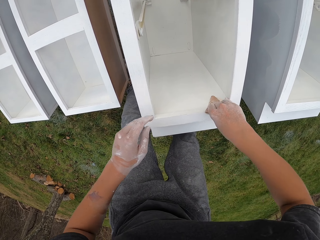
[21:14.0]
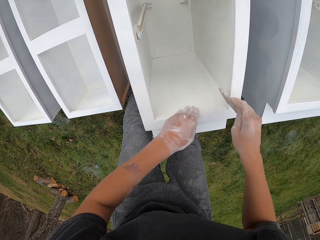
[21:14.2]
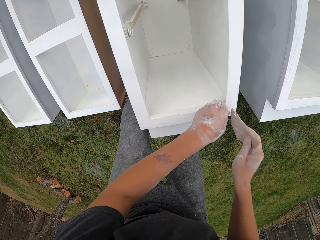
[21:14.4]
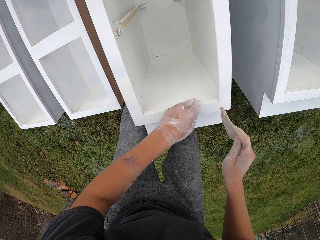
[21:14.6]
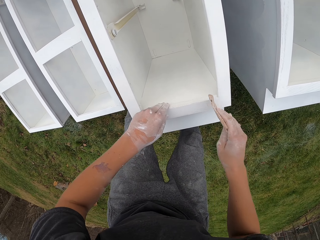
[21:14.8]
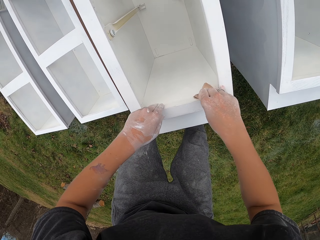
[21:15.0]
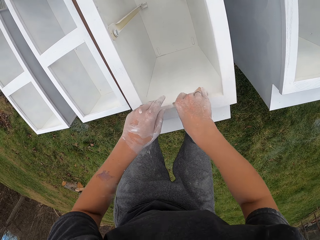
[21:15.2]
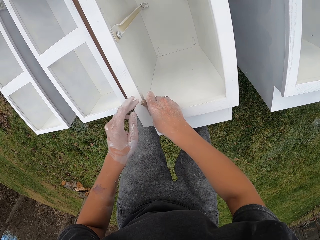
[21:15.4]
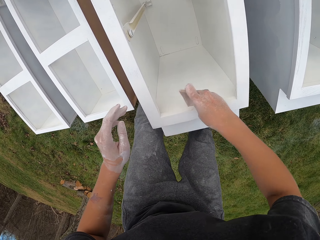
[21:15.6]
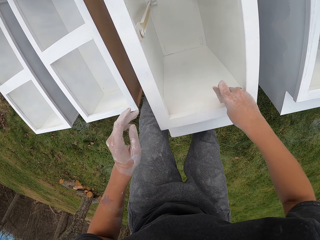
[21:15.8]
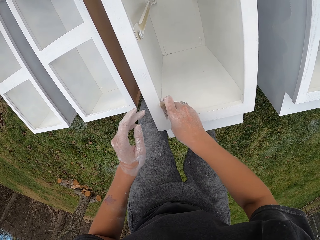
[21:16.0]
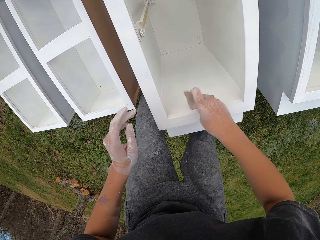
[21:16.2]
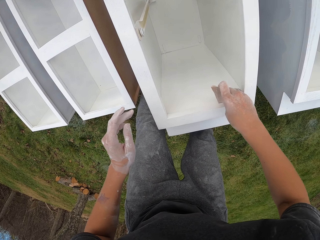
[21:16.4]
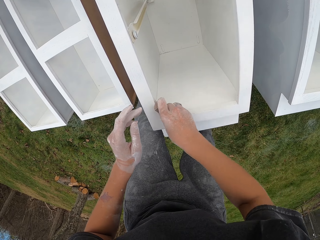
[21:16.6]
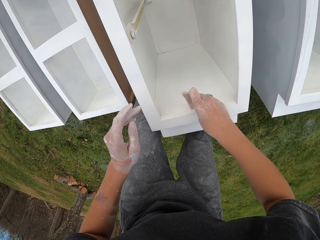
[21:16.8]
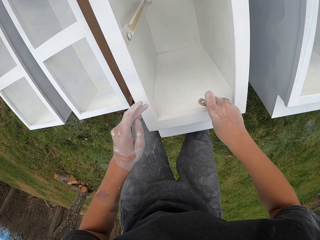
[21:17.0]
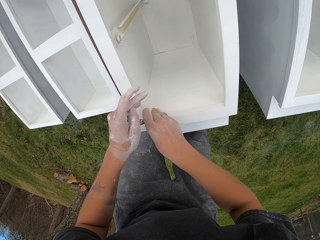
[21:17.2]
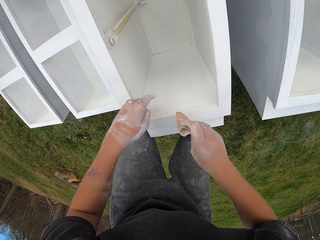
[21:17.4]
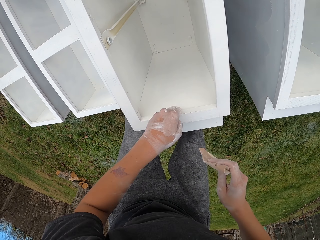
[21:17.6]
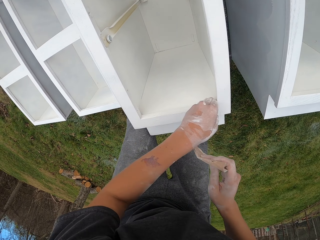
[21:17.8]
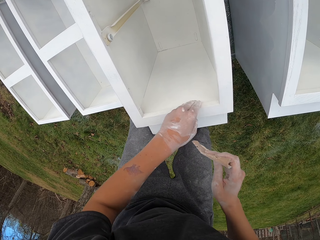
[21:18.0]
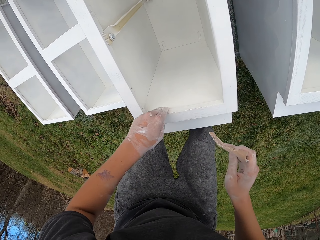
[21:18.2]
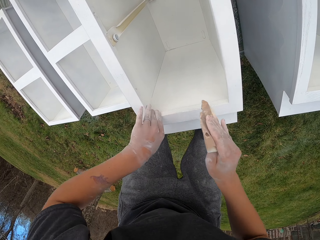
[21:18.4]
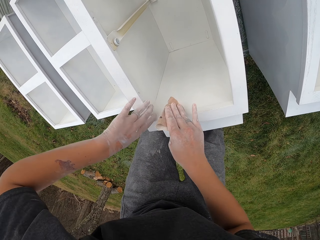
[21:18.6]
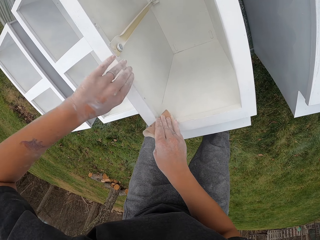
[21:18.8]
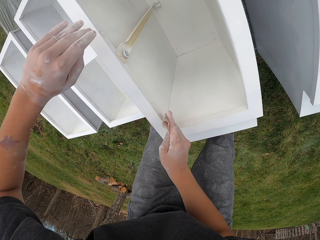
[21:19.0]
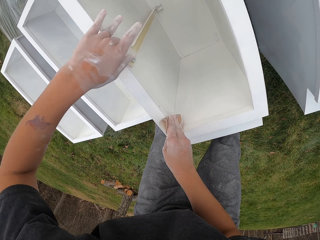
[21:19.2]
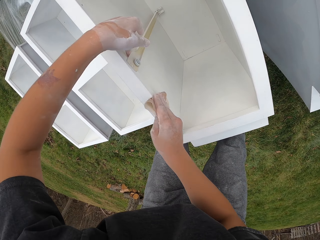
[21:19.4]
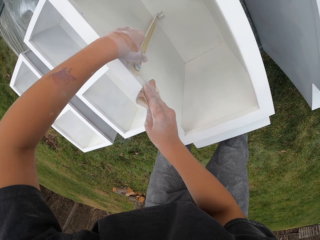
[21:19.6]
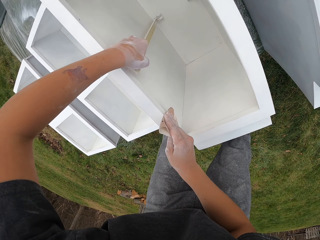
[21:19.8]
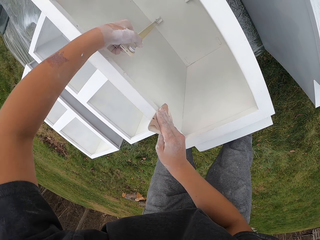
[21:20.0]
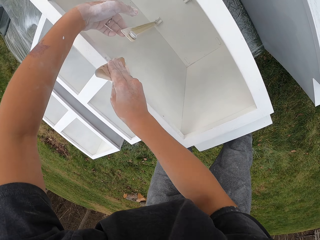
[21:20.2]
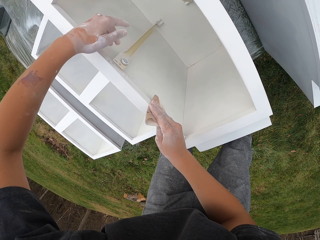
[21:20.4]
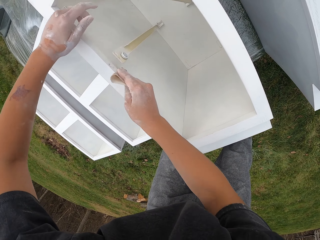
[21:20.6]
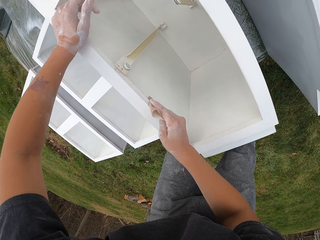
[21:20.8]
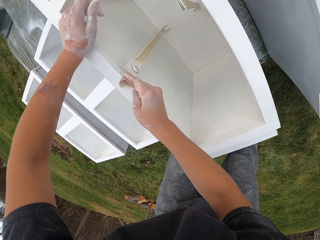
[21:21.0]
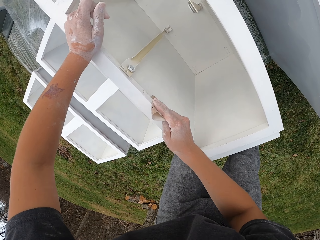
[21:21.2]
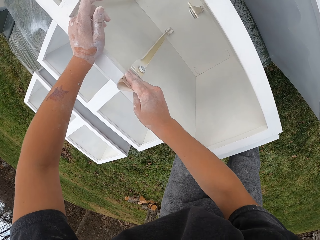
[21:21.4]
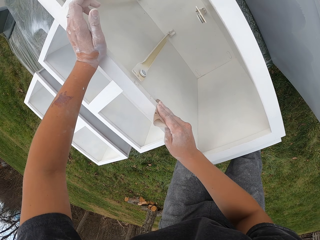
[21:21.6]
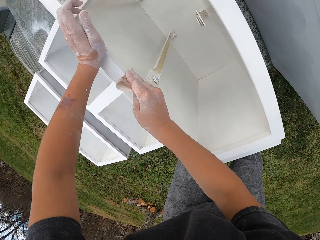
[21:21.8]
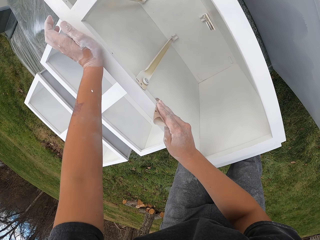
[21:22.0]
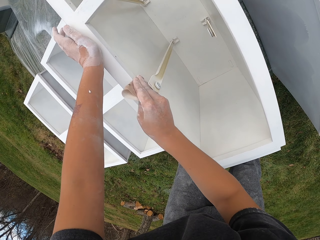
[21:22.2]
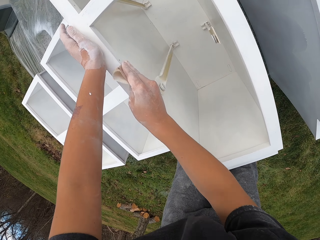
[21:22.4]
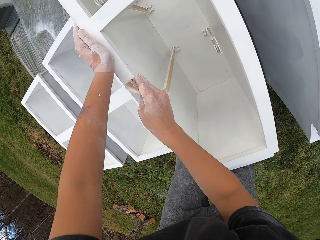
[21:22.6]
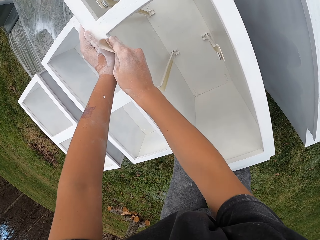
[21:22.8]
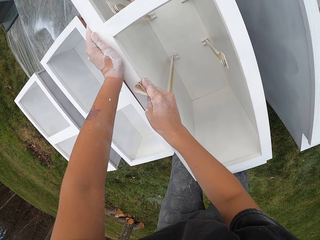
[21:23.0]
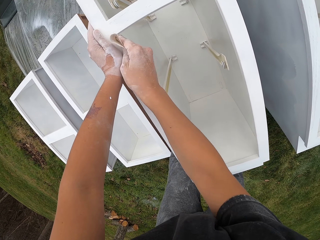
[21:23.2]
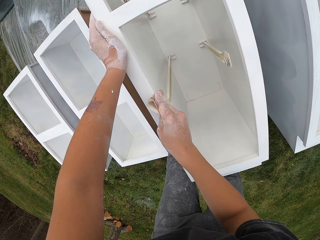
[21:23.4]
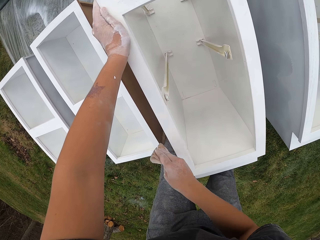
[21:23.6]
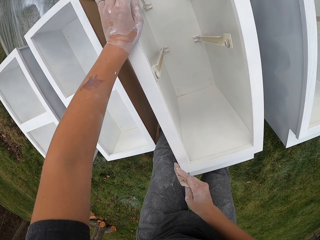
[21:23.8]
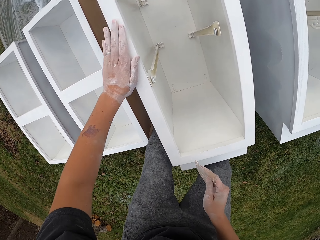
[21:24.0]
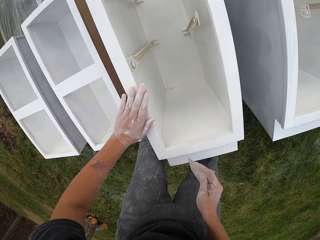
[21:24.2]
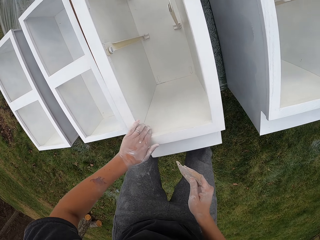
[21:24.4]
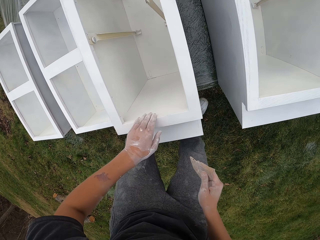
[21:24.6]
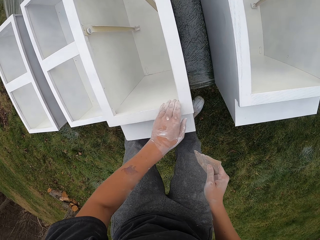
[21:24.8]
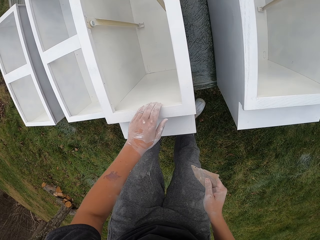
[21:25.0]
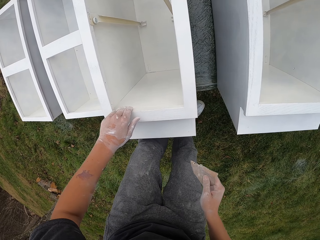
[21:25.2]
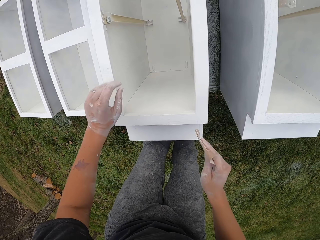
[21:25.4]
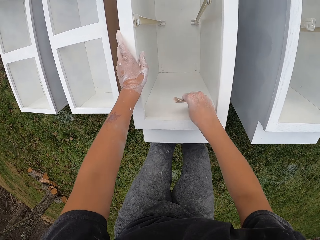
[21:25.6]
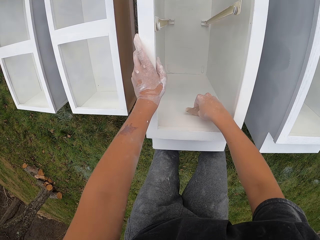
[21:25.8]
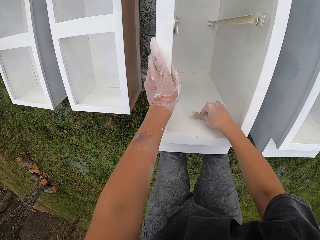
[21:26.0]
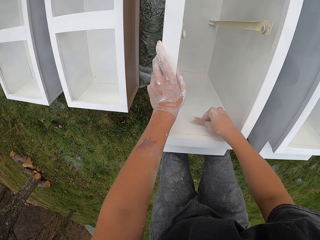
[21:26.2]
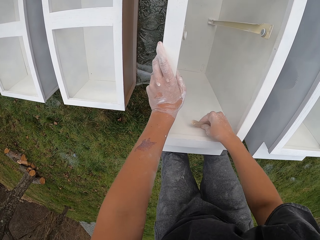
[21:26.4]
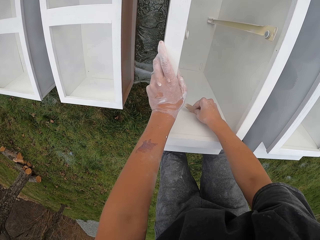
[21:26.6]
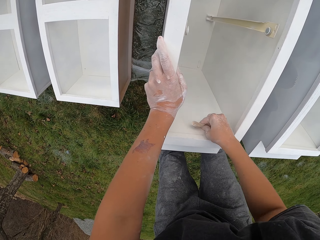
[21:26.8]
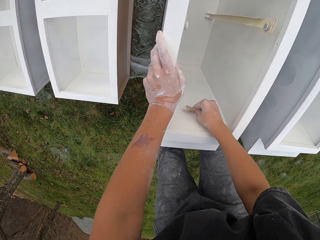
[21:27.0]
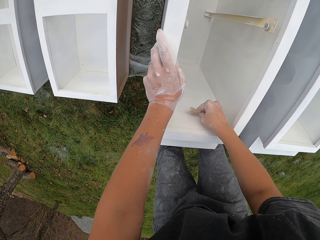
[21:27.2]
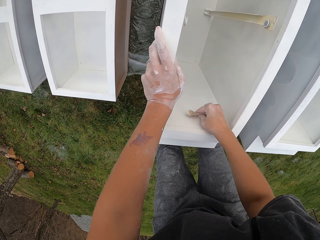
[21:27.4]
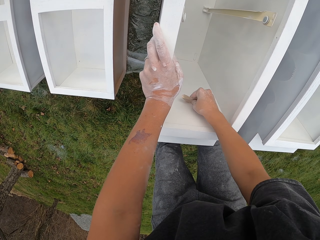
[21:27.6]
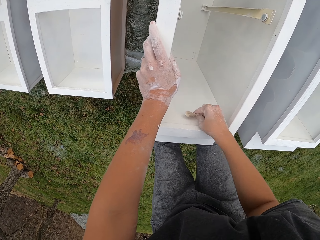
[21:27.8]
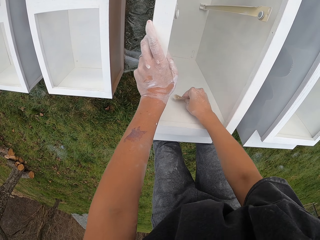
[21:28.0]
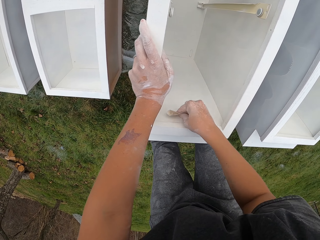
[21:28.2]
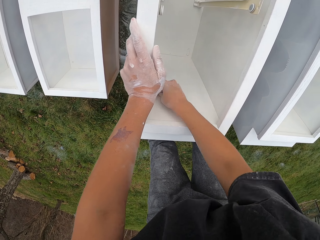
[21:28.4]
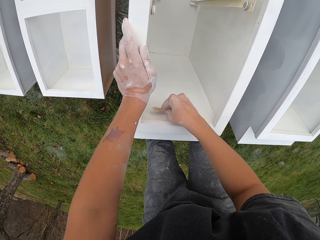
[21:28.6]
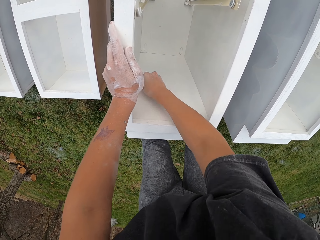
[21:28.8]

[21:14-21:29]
The camera wearer wipes the drawer. They sand the drawer. They wipe the drawer. They touch the cupboard with the left hand. They smoothen the cupboard with a sandpaper. They wipe the drawer. They touch the cupboard with the left hand. They smoothen the cupboard with the sandpaper.

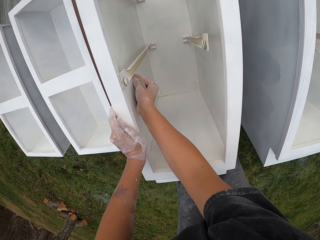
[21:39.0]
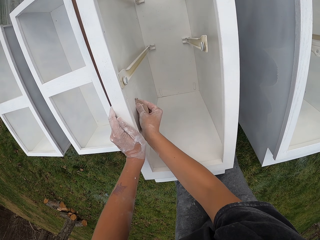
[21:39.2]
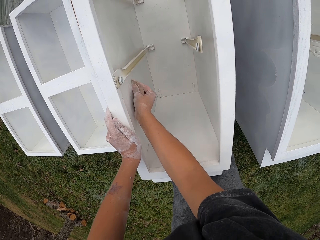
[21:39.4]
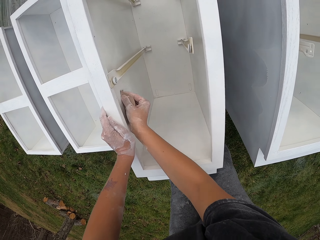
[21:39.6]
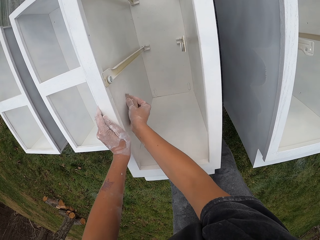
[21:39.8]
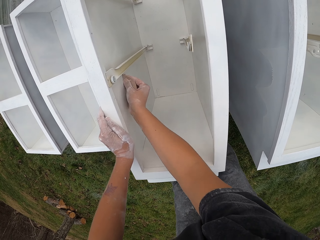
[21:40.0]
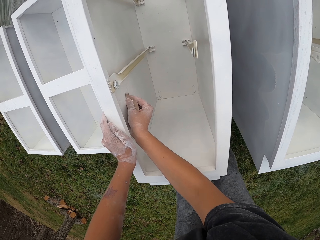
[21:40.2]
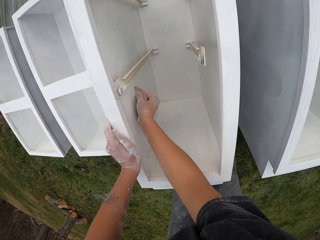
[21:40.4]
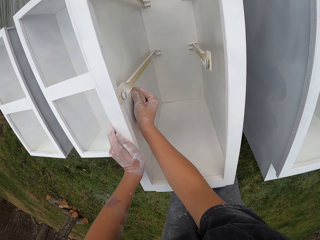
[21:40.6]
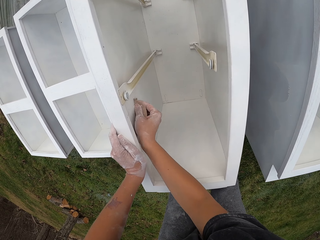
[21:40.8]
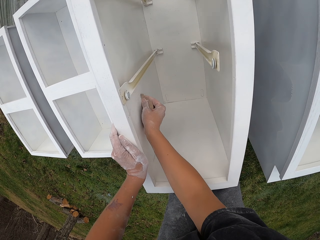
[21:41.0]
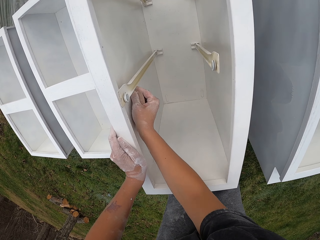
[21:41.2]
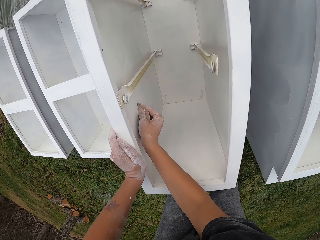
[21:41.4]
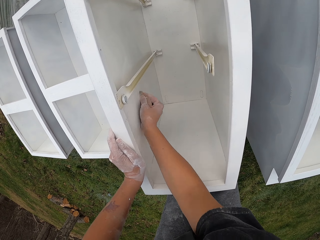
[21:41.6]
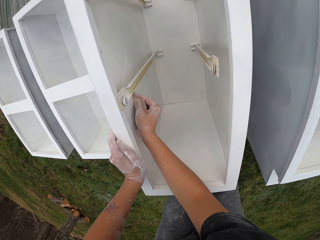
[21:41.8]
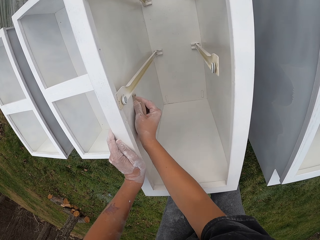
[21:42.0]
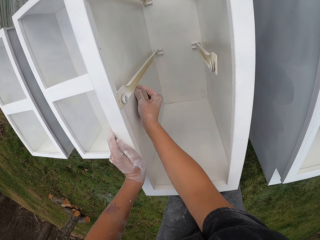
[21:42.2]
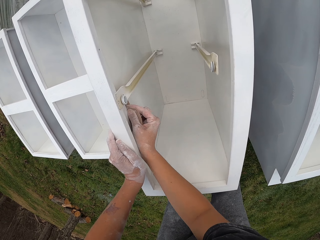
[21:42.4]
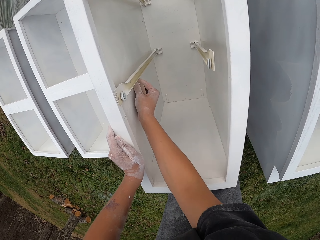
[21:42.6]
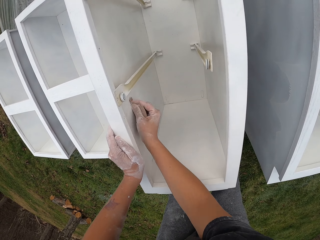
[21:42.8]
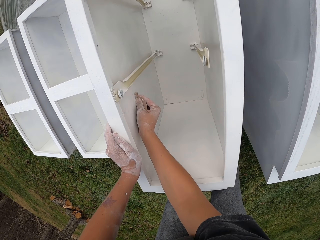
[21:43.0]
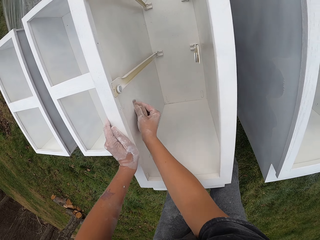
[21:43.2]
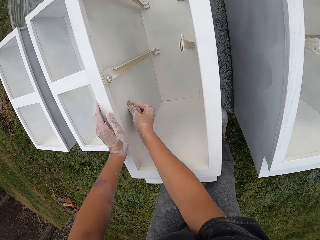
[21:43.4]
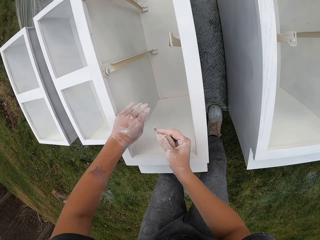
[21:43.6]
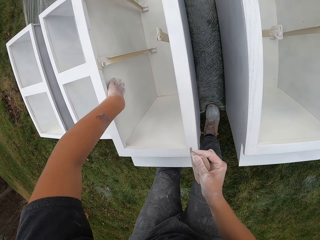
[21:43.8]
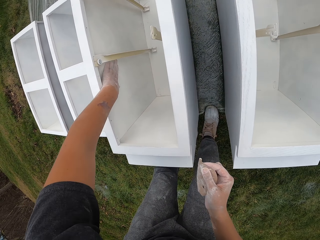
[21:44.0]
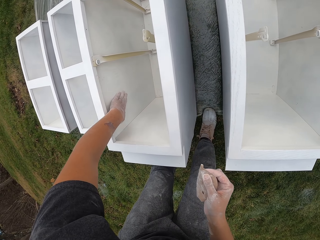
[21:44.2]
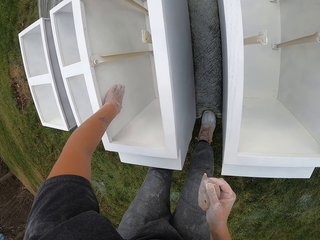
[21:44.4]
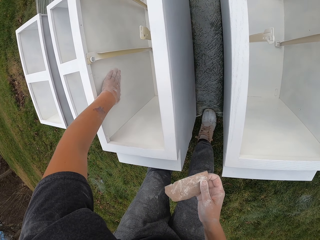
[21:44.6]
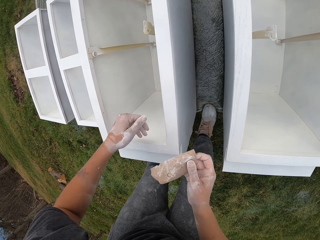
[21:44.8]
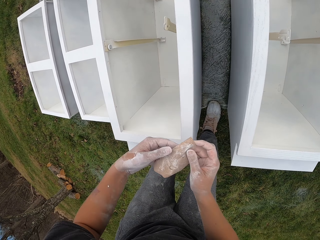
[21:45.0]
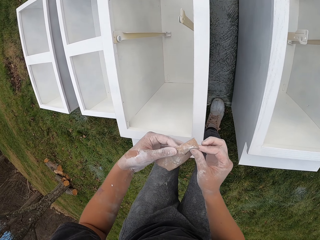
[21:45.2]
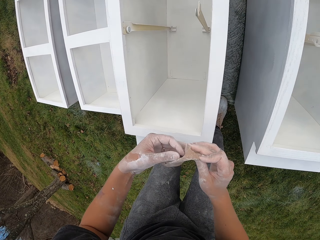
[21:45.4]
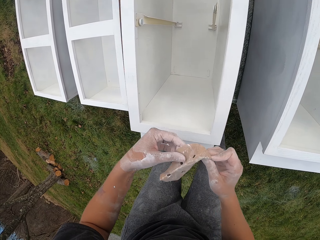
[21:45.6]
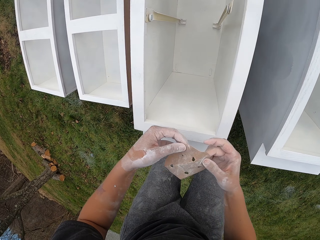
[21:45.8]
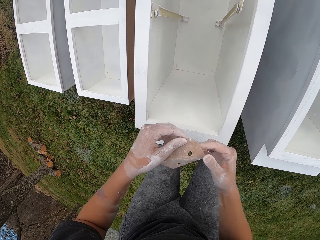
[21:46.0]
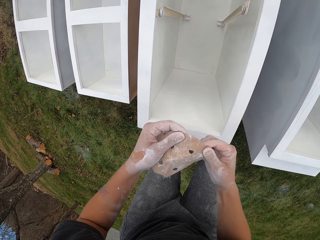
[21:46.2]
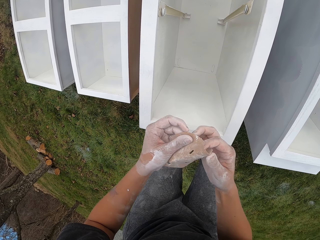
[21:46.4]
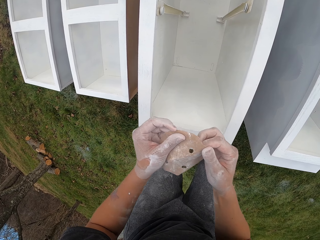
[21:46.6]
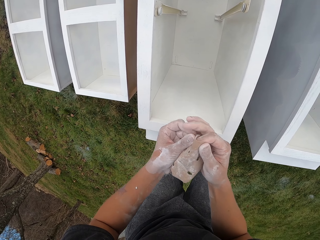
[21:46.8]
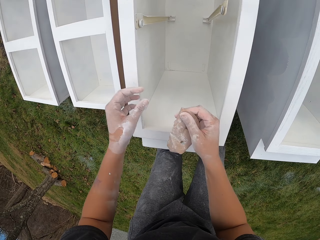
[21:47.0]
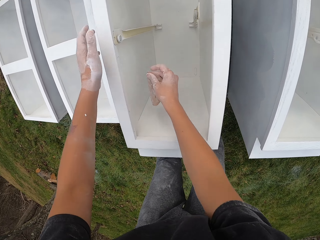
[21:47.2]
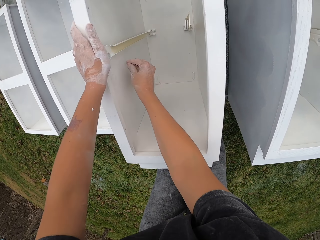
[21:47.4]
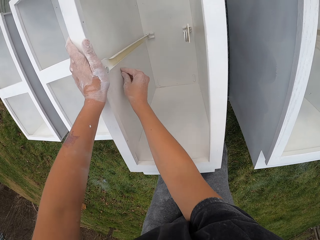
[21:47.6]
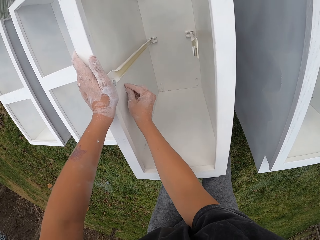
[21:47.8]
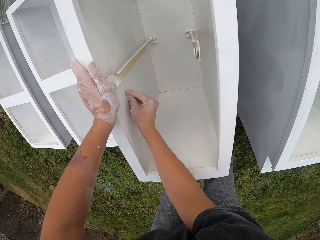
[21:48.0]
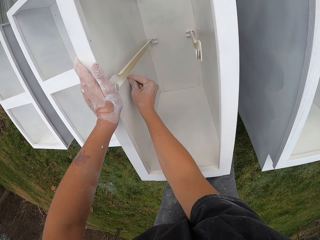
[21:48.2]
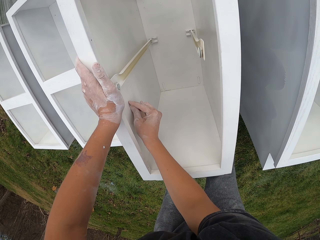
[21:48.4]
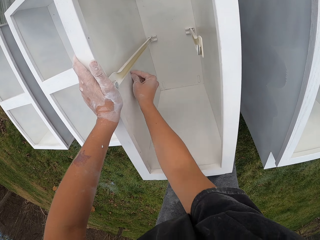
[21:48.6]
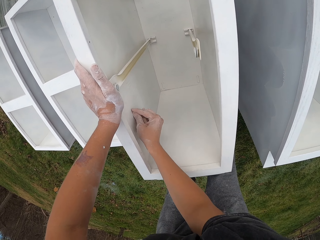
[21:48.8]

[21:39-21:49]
The camera wearer wipes the drawer. They touch the cupboard with the left hand. They stretch the sandpaper. They move both hands. They smoothen the cupboard with the sandpaper.
